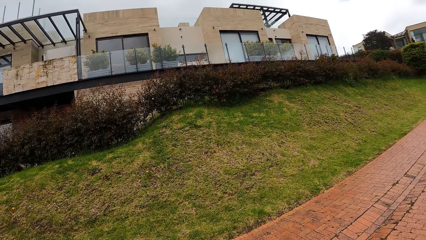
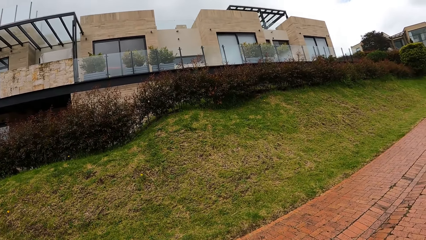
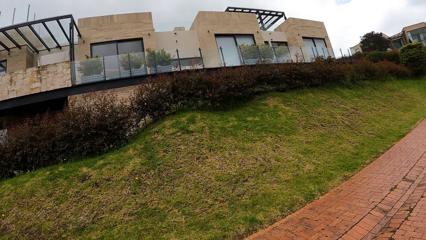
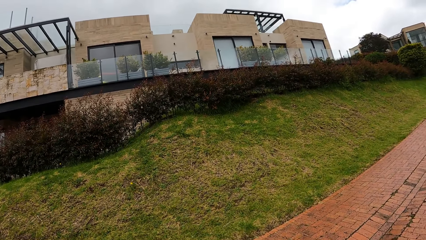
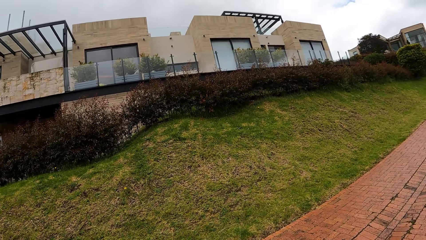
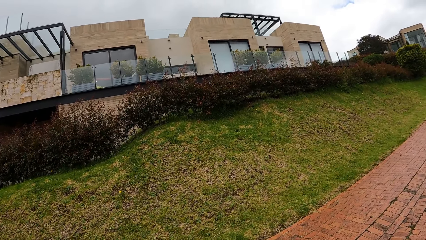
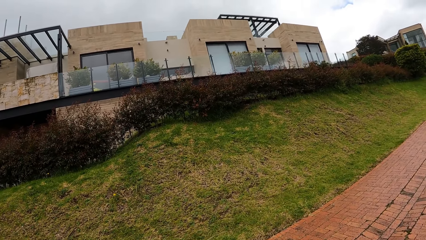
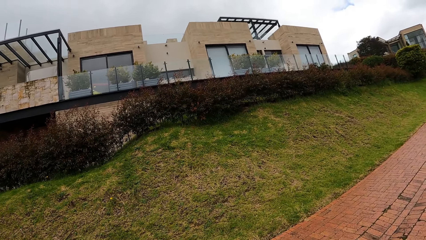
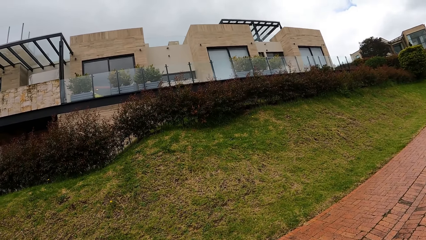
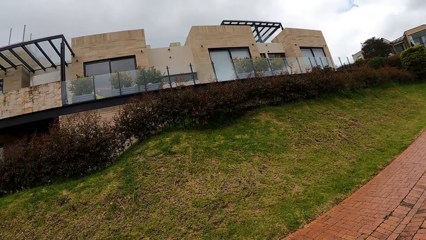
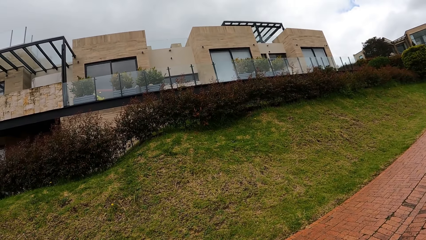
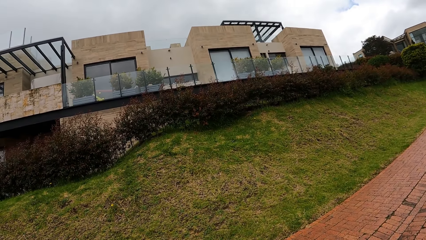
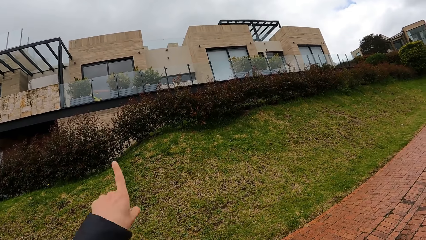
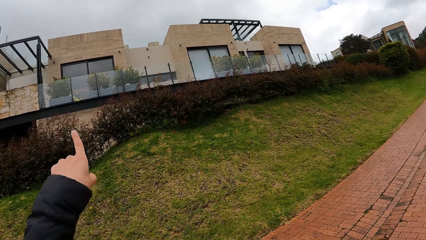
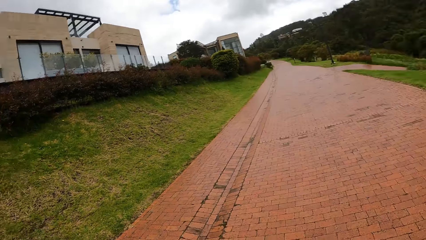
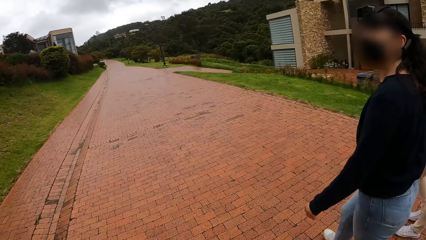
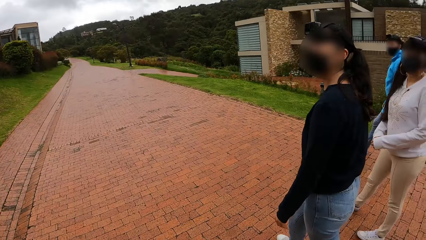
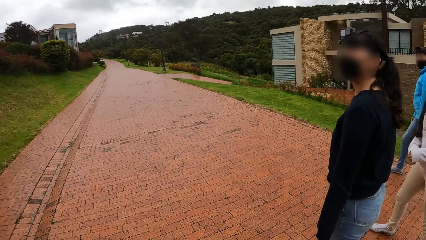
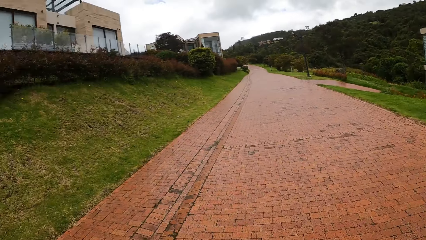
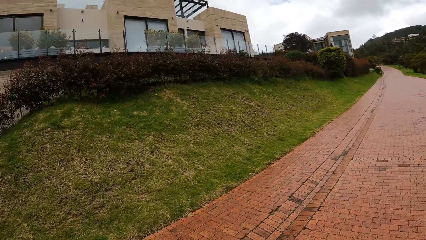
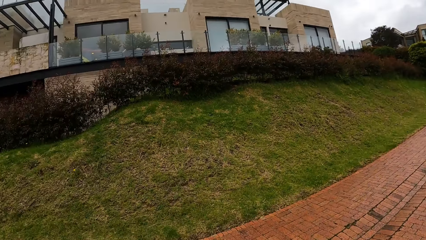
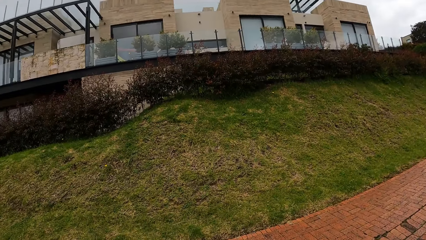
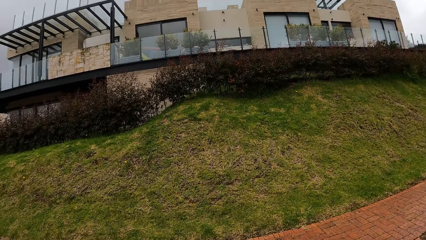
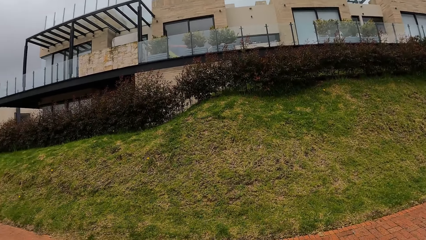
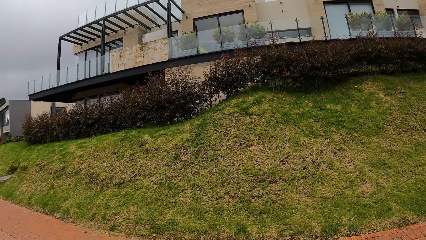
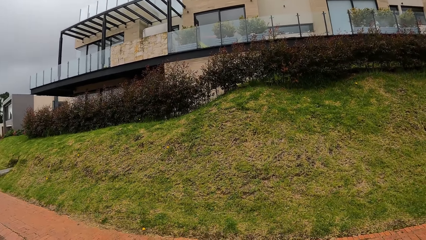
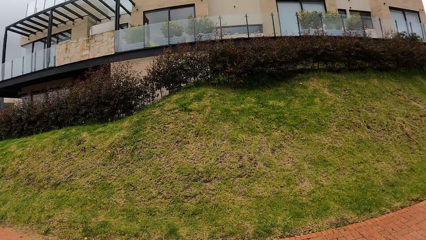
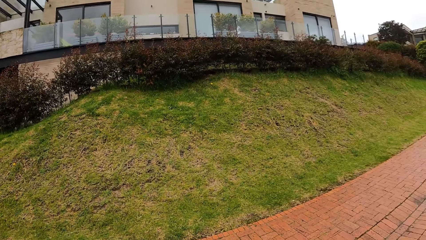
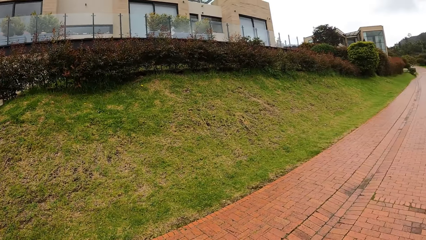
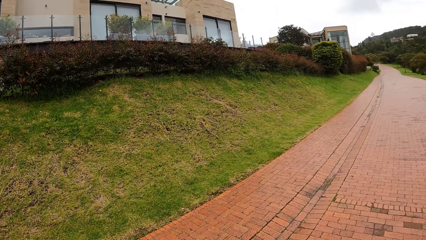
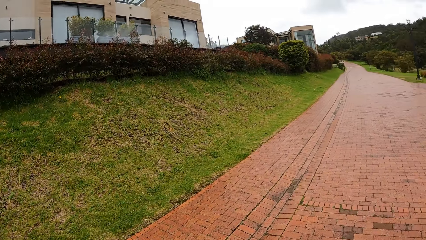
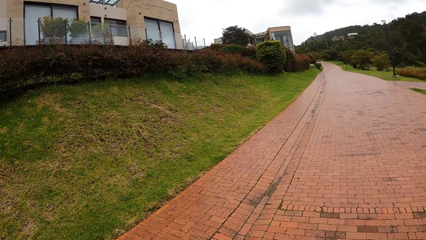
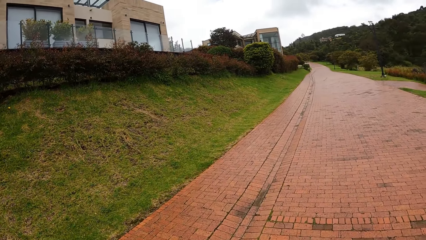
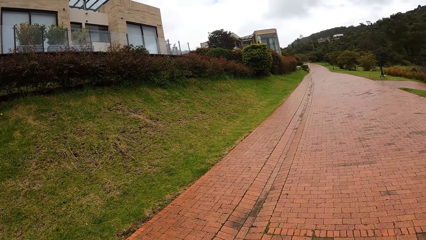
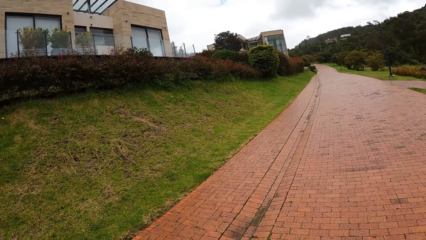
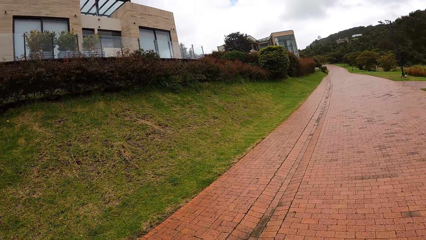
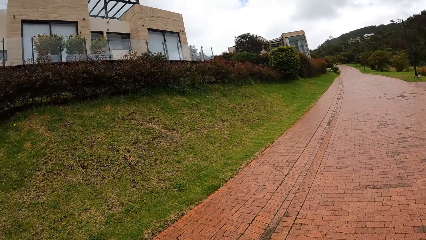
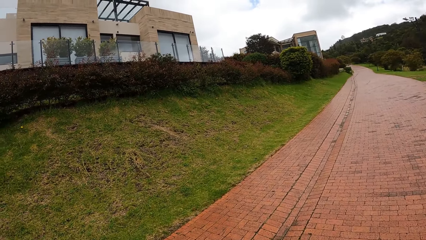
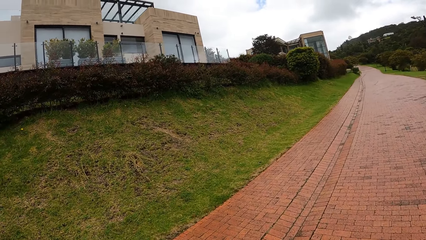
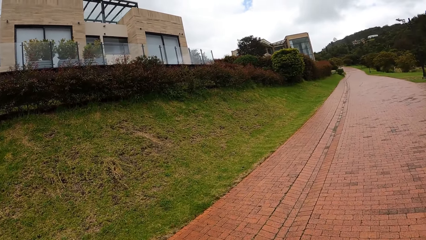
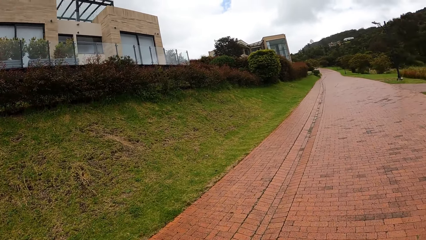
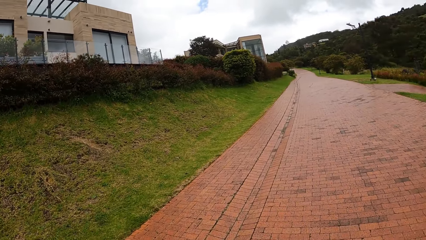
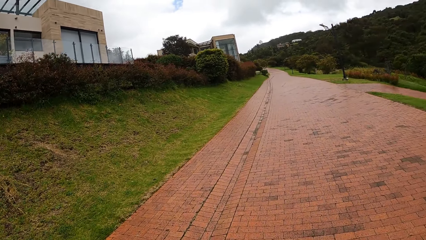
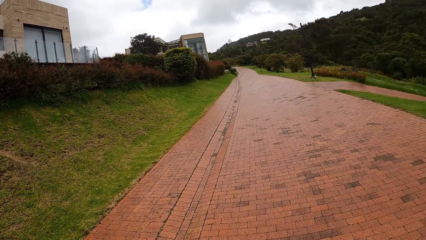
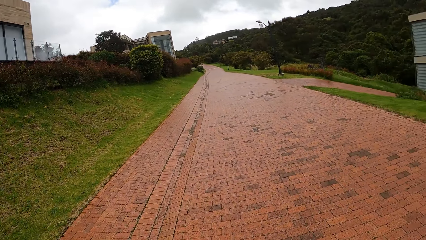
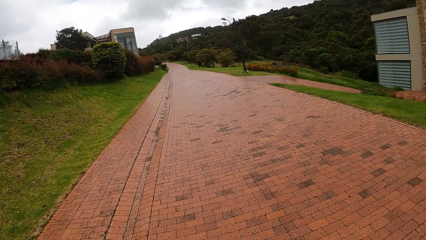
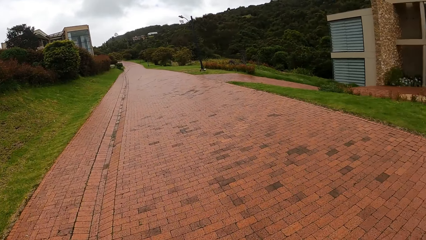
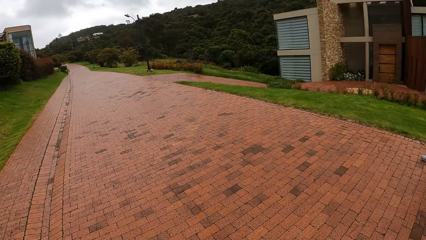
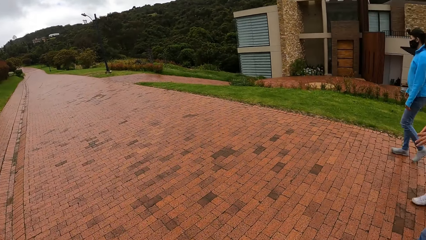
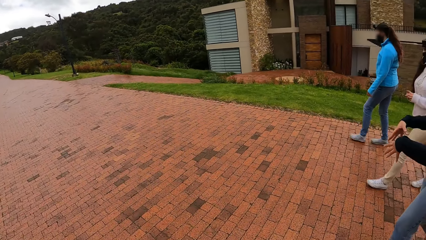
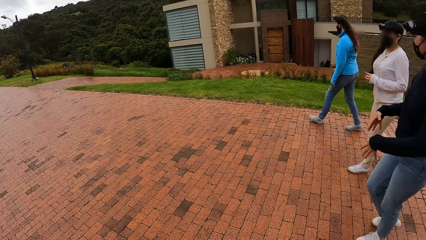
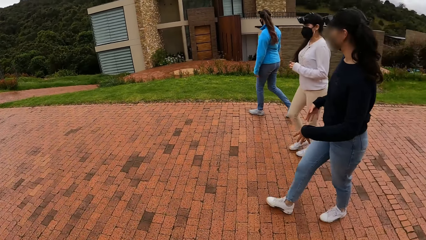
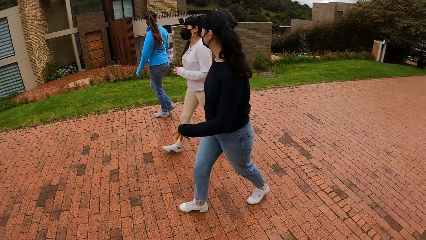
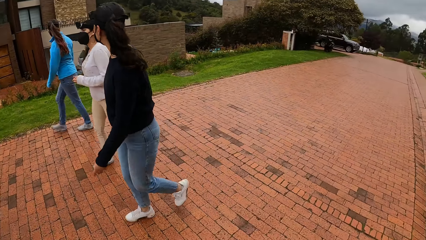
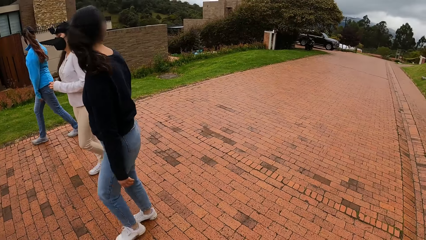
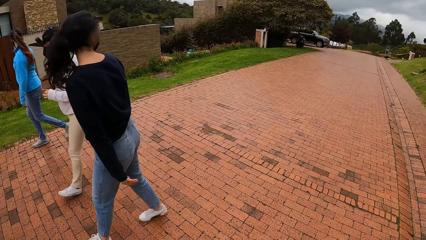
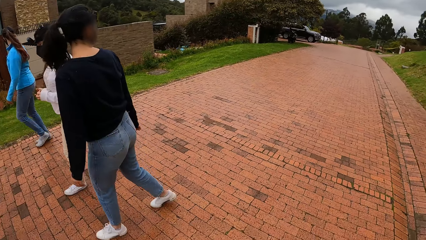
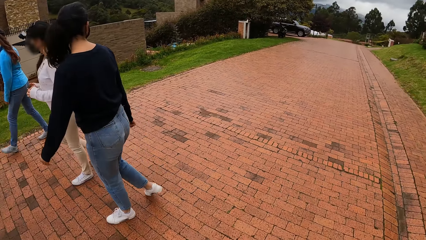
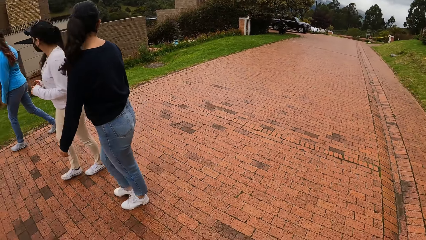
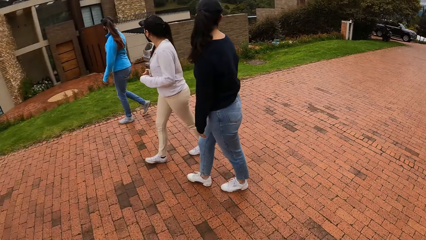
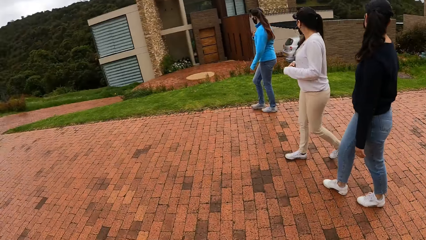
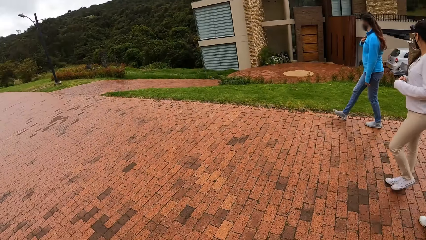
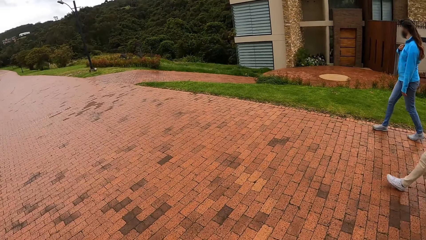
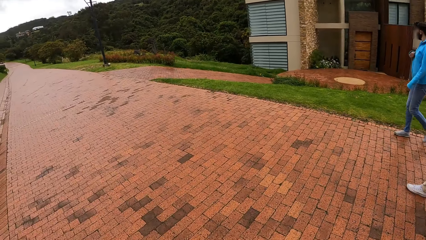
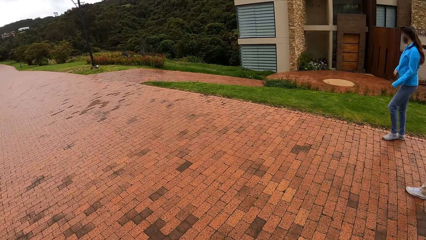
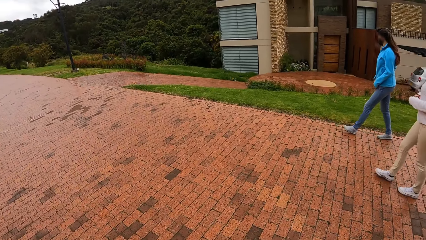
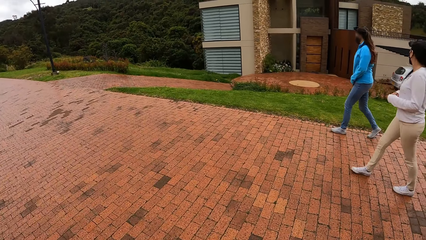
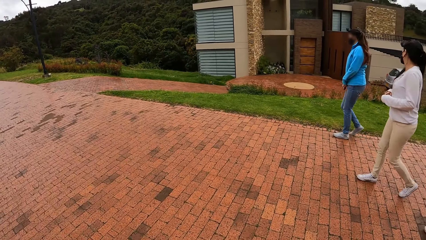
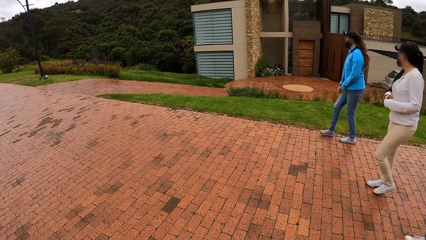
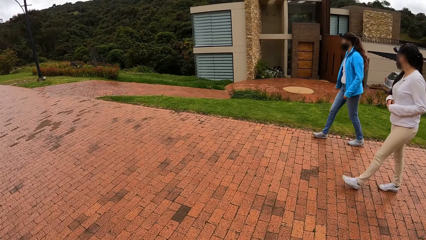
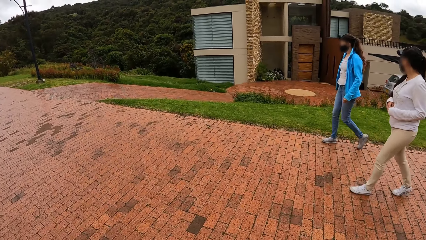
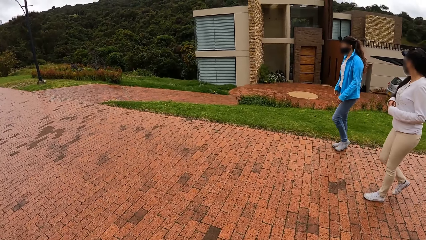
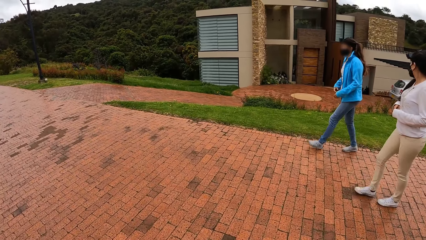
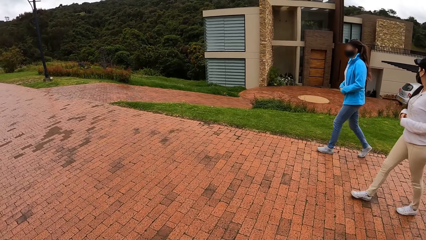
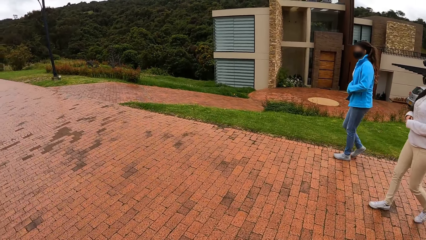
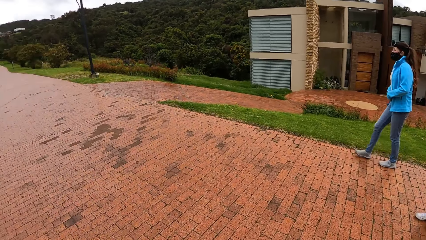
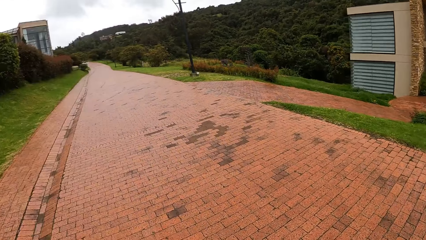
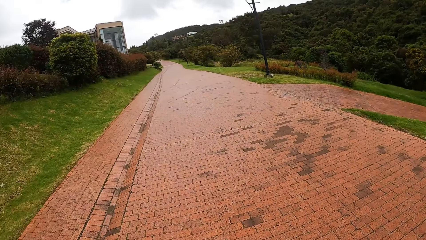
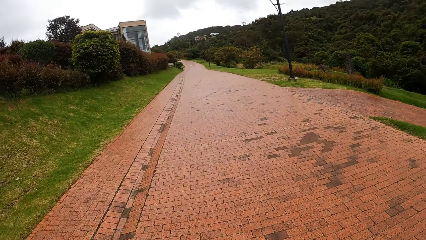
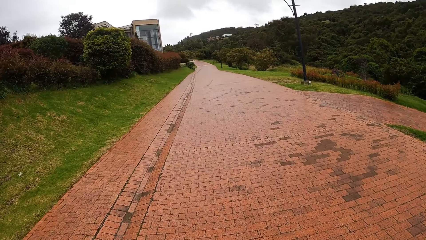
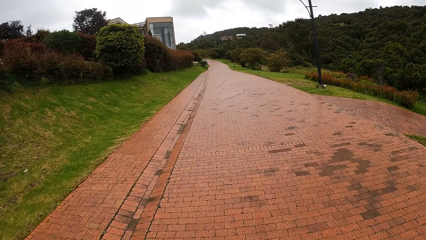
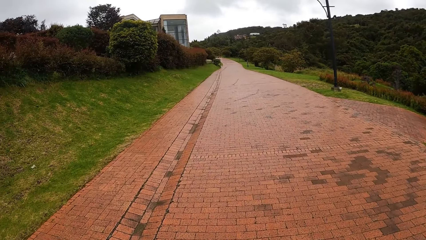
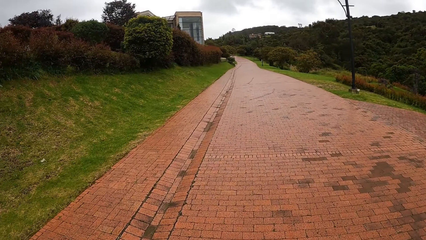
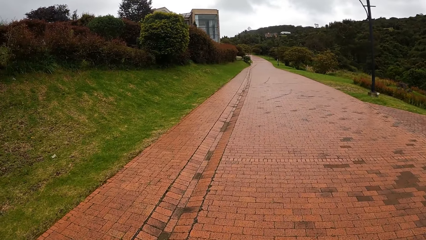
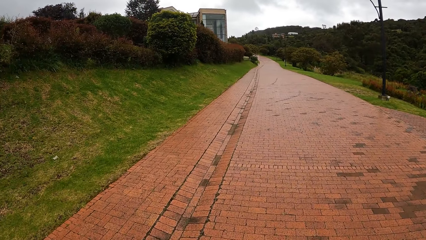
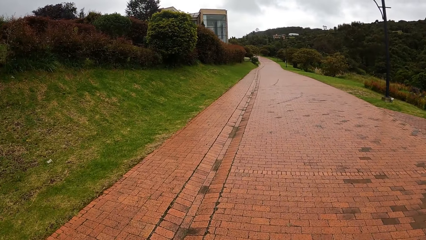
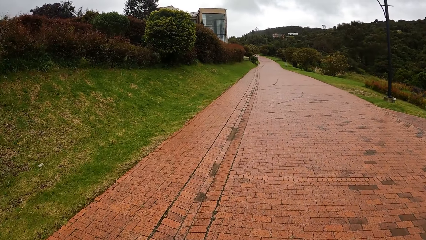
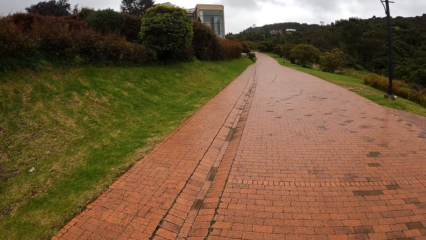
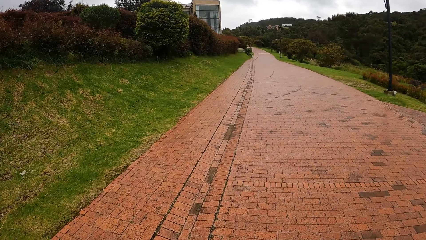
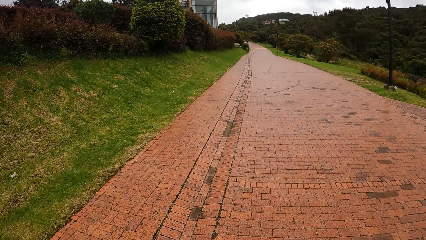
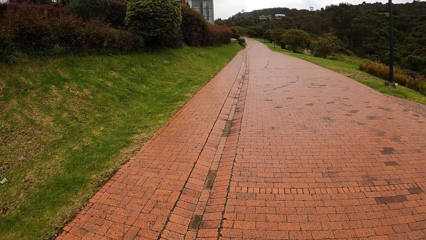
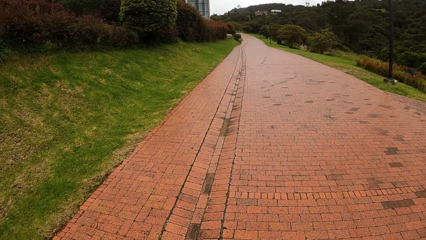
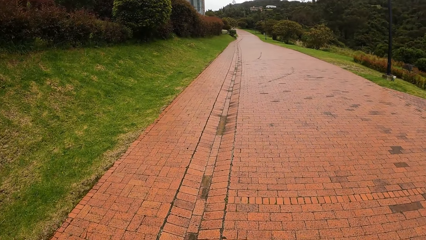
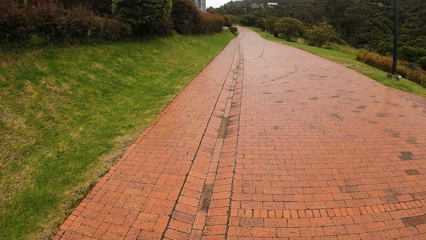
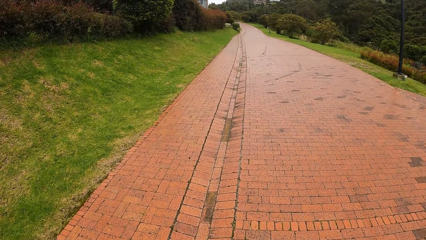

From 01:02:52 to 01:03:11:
The camera wearer interacts with a woman, another woman, and a third woman. The first woman interacts with the third woman and the second woman.
